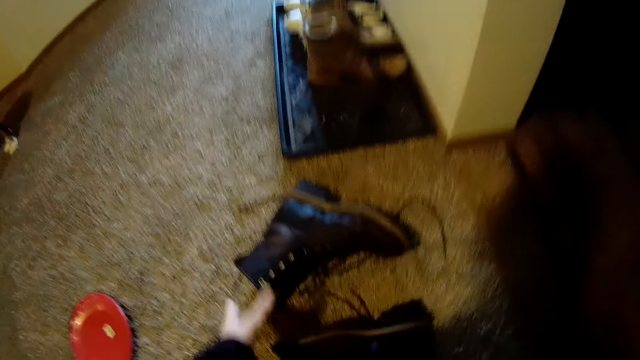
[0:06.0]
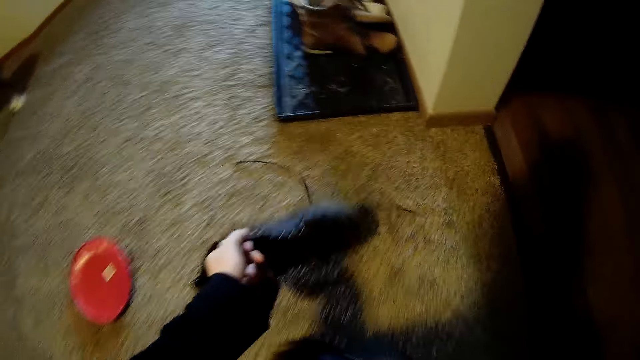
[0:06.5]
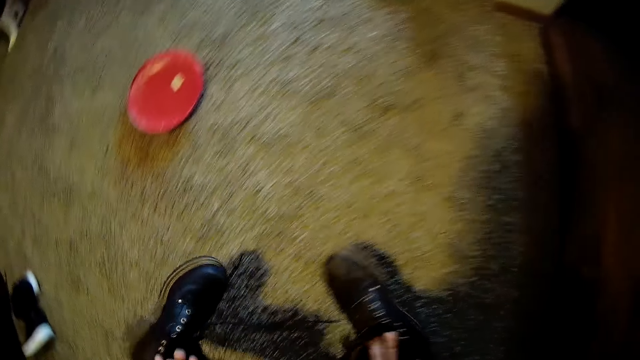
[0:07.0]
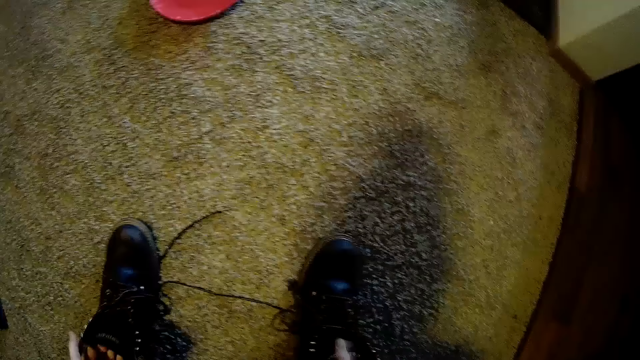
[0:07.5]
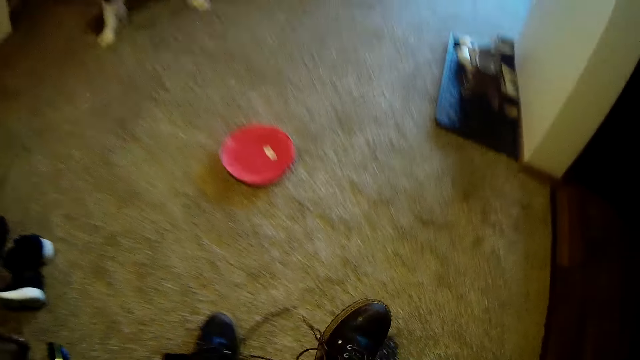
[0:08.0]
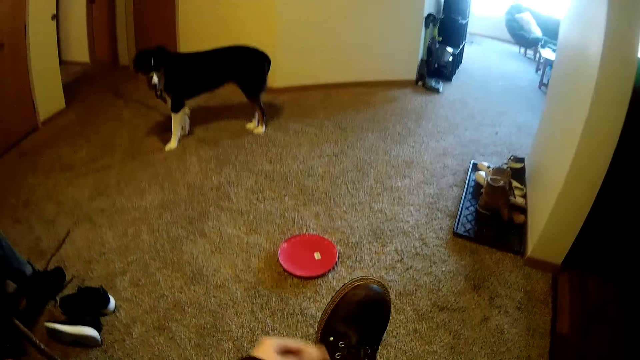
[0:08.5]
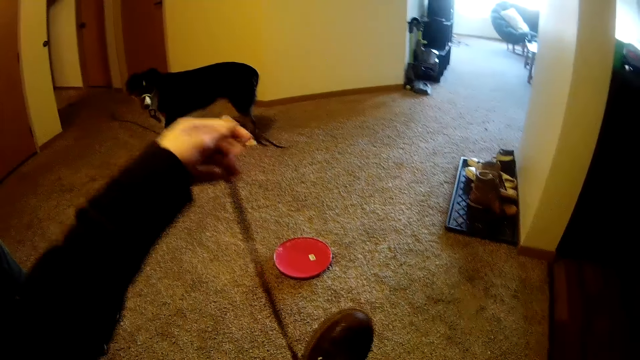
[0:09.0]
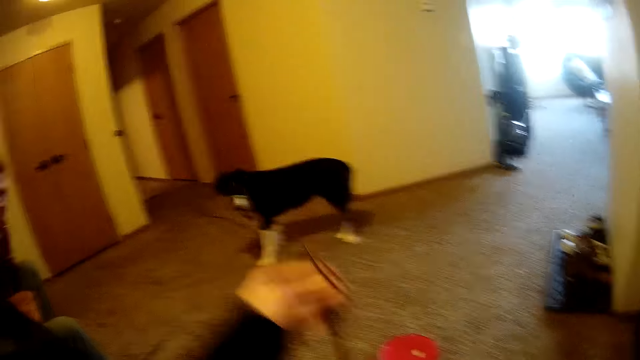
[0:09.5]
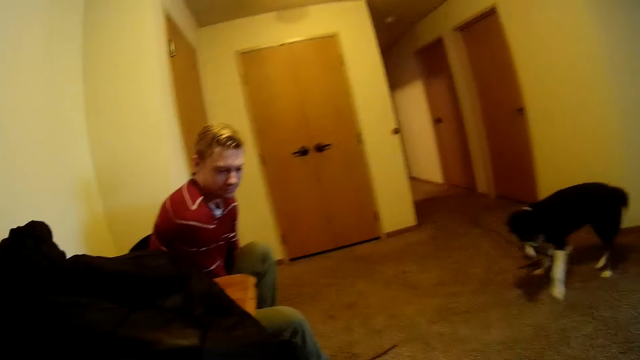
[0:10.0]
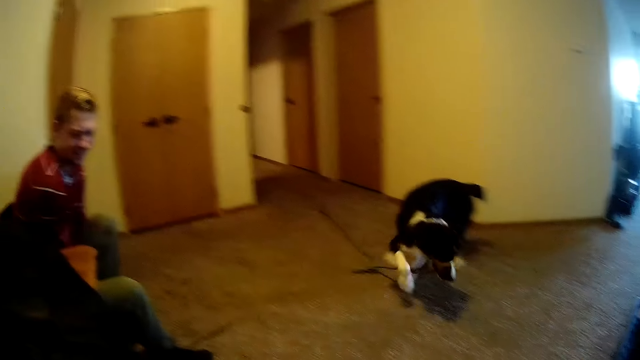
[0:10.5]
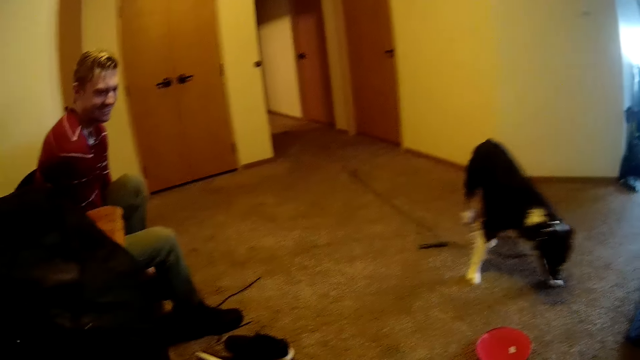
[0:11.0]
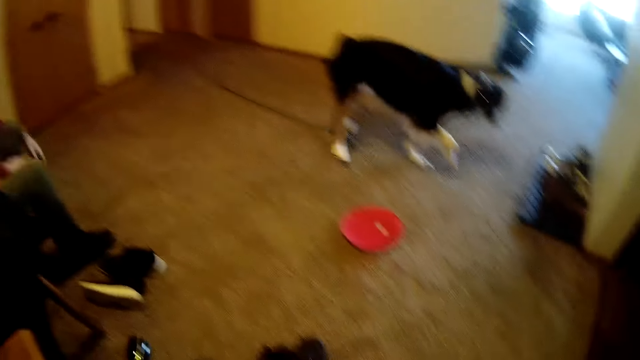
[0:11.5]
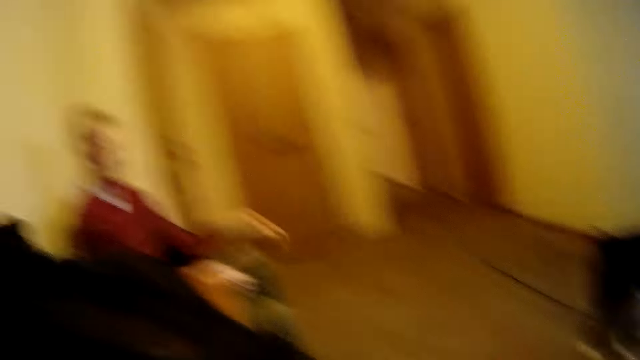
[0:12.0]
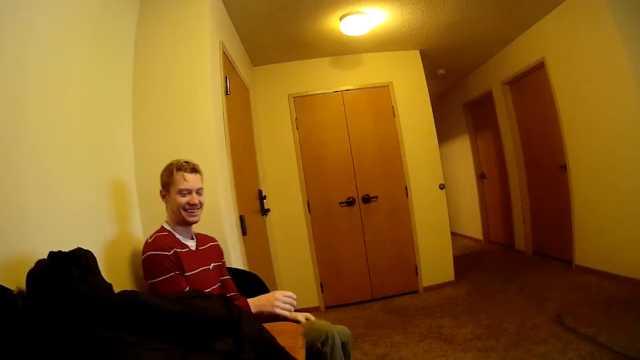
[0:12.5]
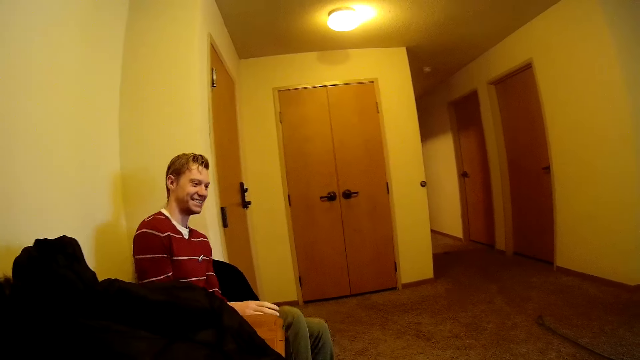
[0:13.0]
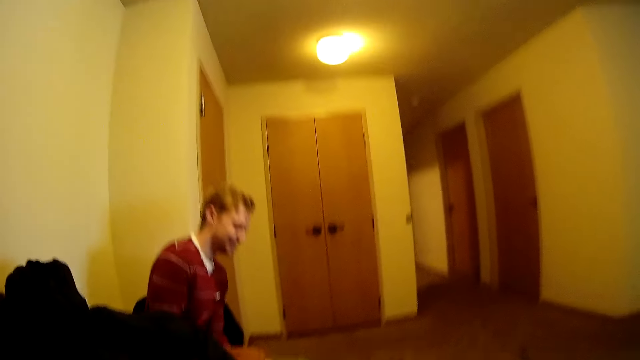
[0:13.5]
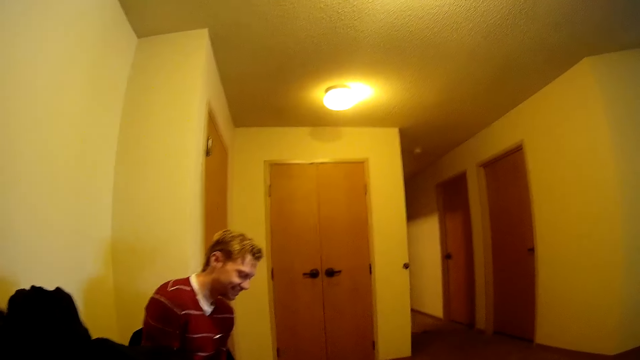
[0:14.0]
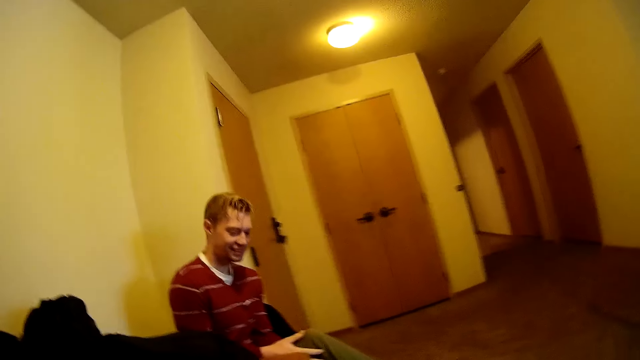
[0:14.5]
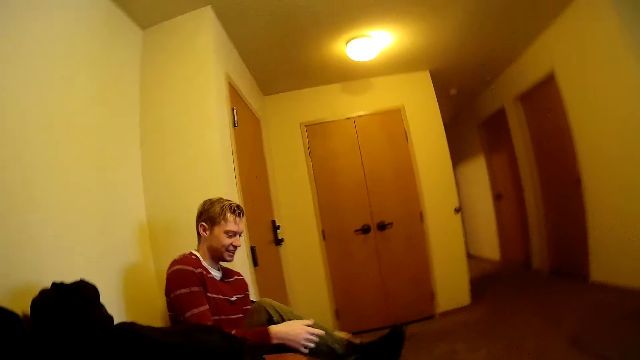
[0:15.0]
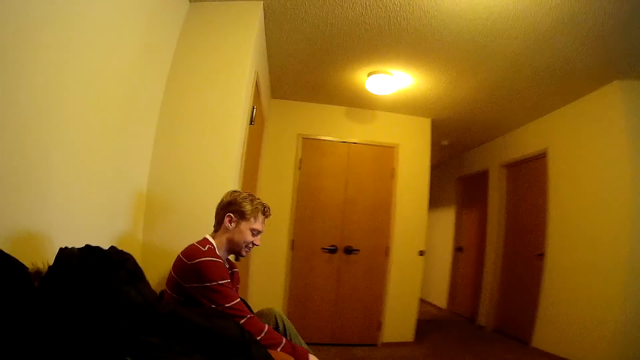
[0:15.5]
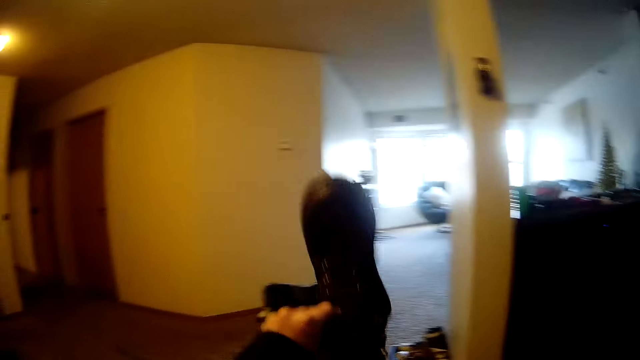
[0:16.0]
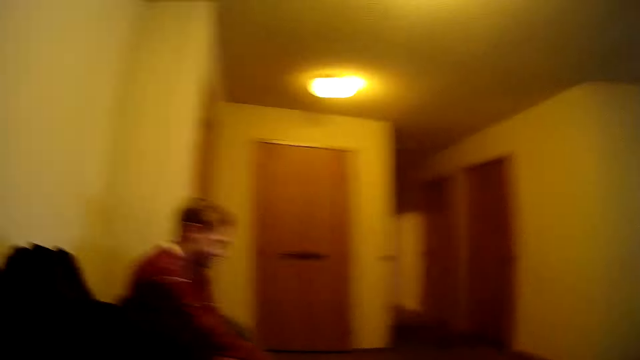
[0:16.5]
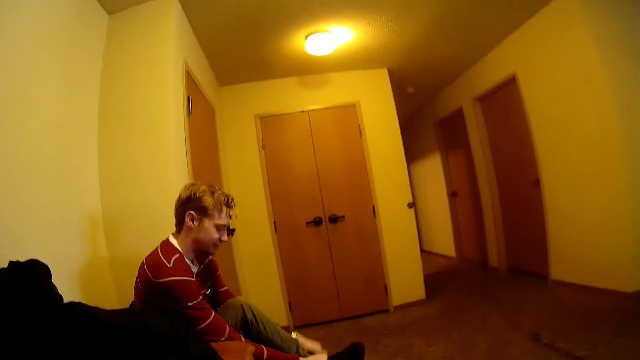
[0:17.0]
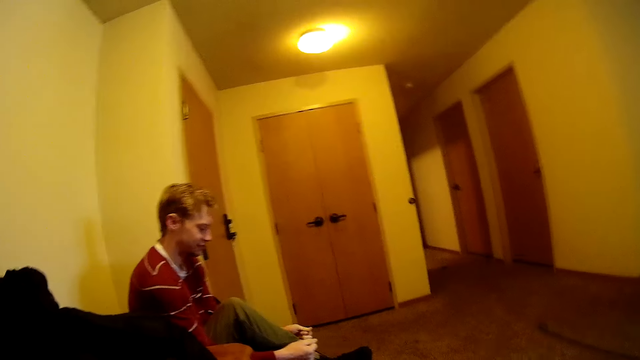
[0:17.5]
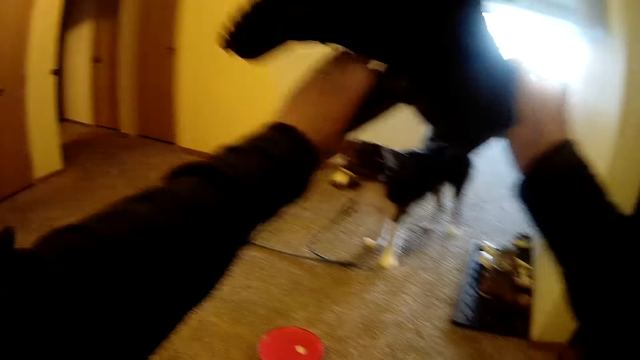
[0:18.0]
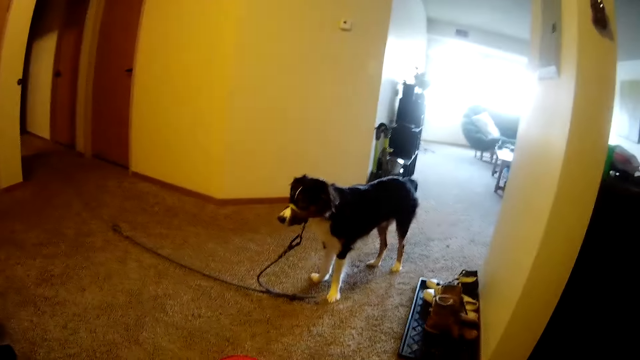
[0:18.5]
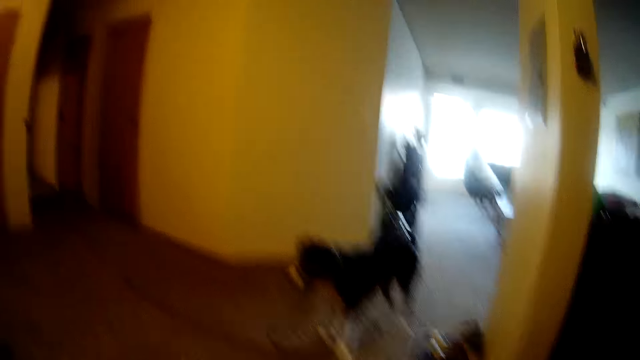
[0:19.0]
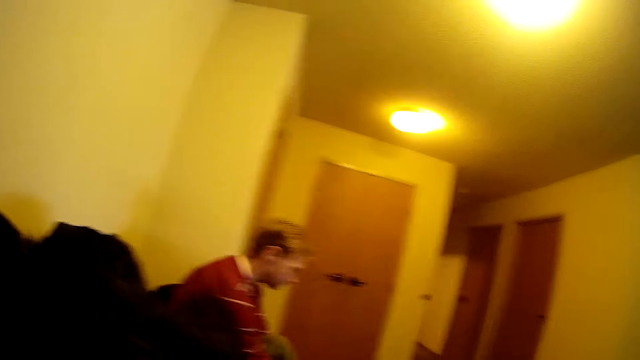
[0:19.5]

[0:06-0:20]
The camera wearer looks around the room. She picks up shoes or a cloth from the floor. She wears the shoes and pulls a shoe lace with her left hand. A man lifts her left hand. The camera wearer looks at the man. The man lifts her right leg. The camera wearer lifts a shoe. She looks at the man. The man wears shoes. The camera wearer lowers the shoe.

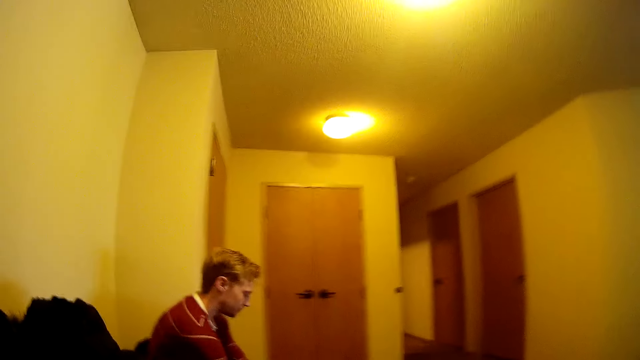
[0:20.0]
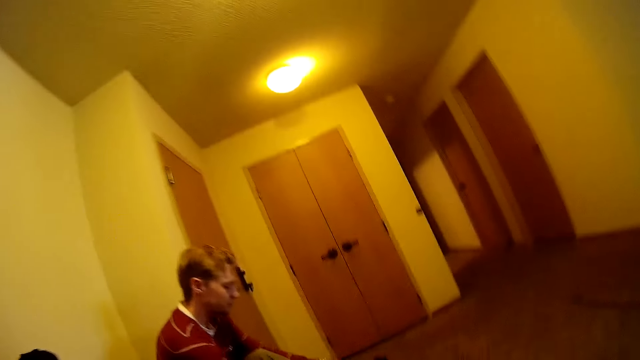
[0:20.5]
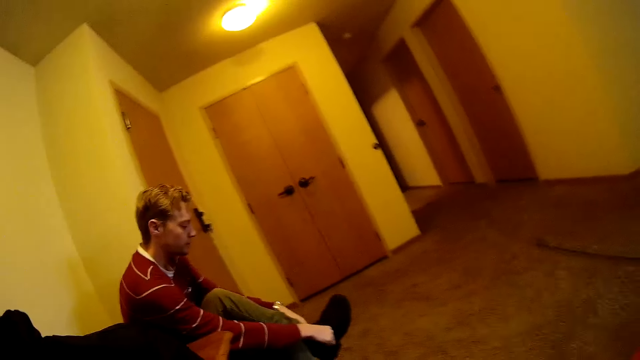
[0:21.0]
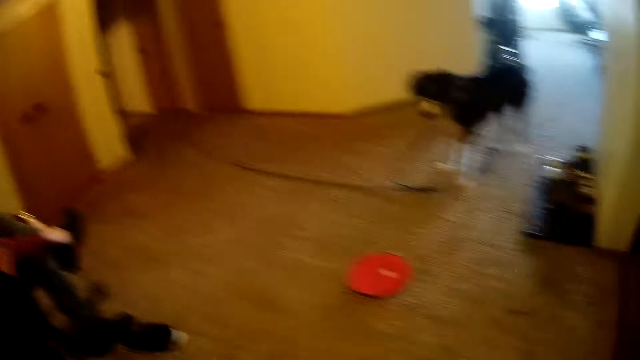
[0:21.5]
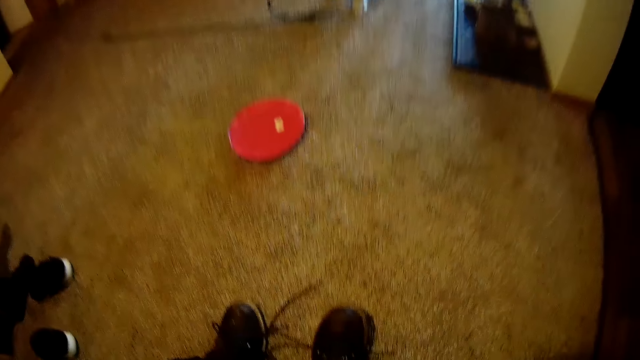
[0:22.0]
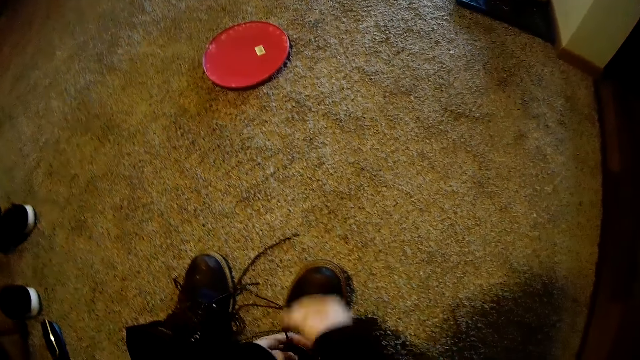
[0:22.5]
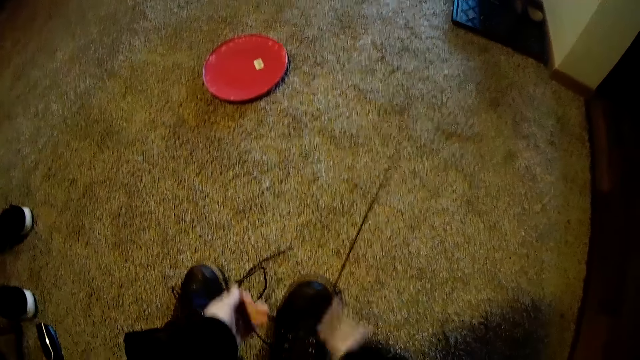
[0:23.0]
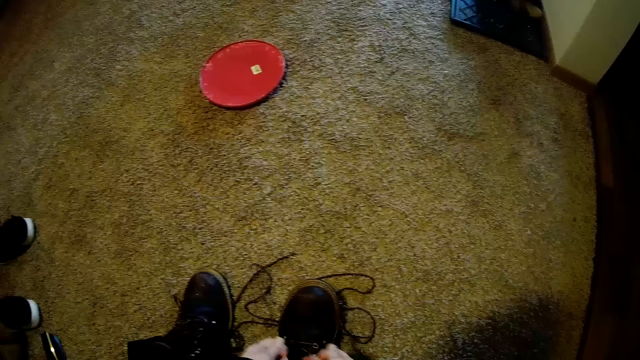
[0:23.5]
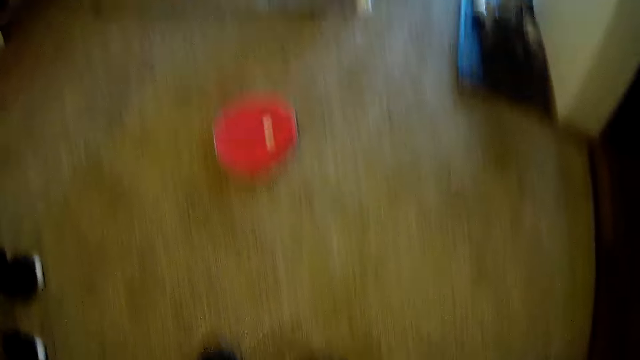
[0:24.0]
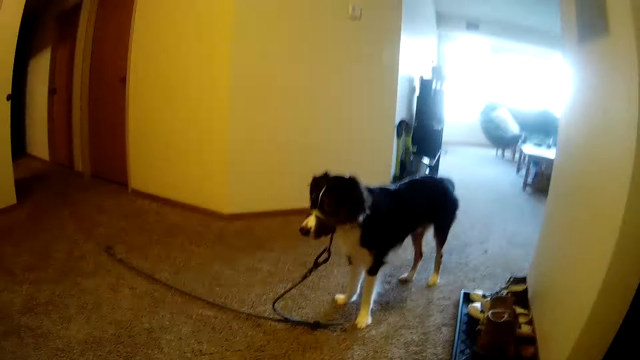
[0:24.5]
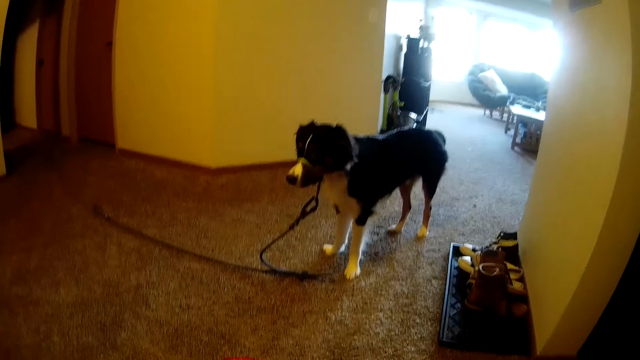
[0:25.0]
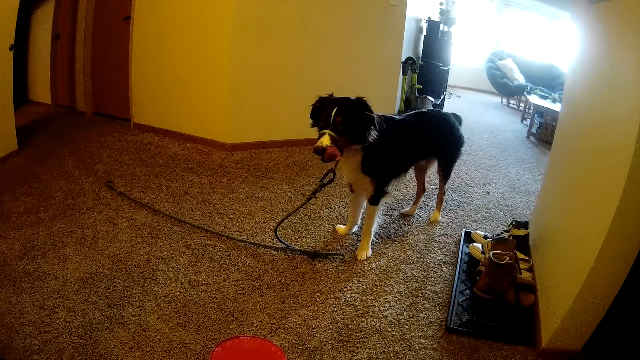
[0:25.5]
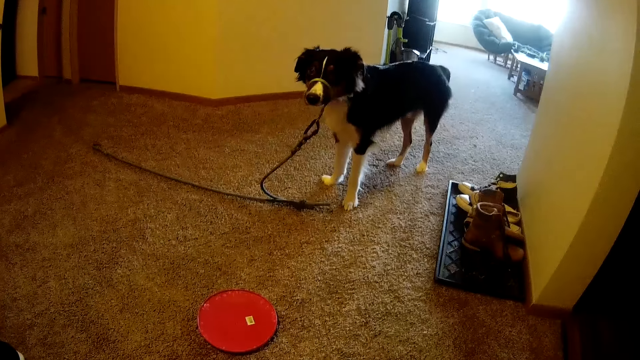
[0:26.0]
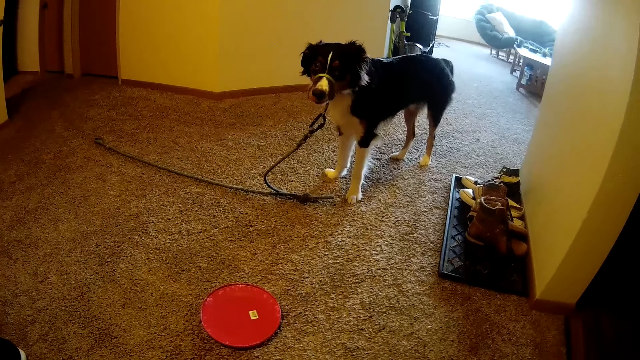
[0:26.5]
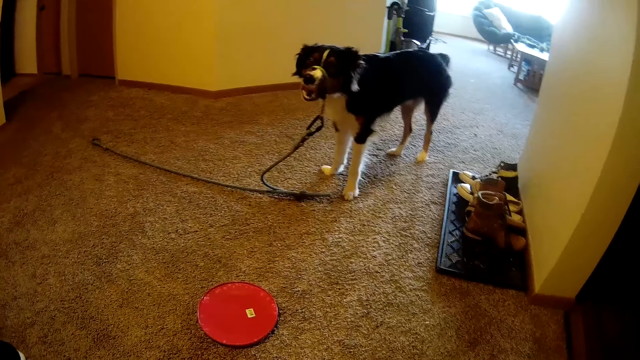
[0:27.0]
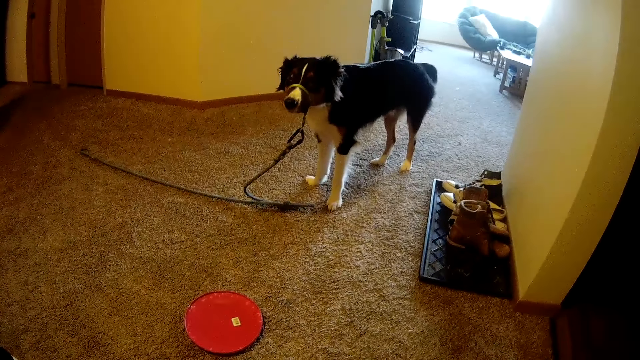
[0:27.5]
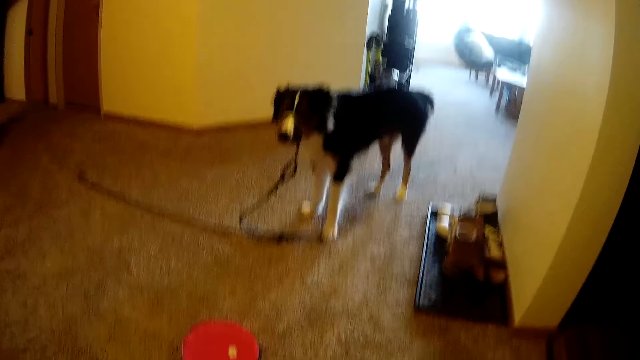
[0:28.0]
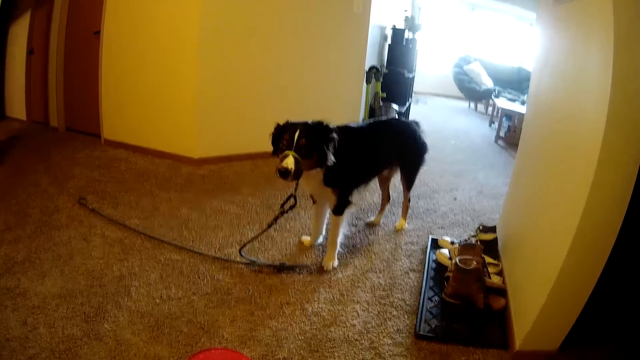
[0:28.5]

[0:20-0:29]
The camera wearer looks around the room. A man wears a shoe. The camera wearer lifts a shoe lace. They look at the dog.
